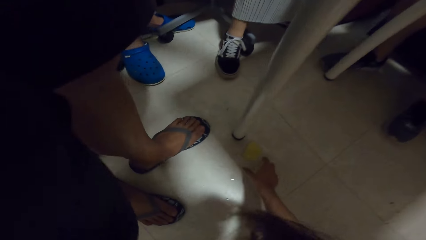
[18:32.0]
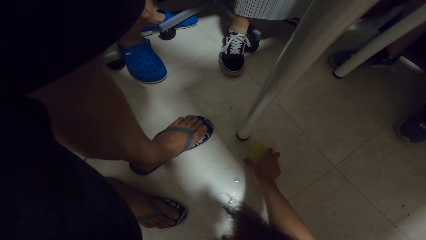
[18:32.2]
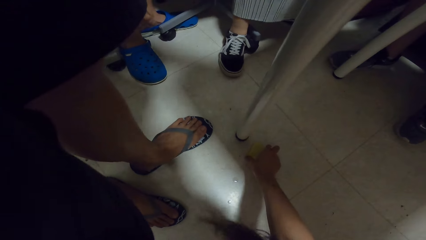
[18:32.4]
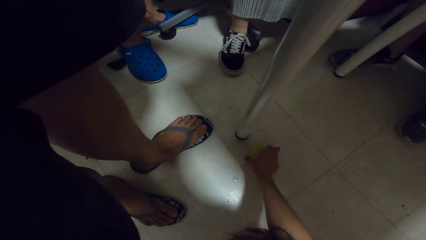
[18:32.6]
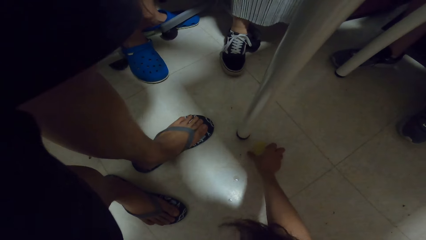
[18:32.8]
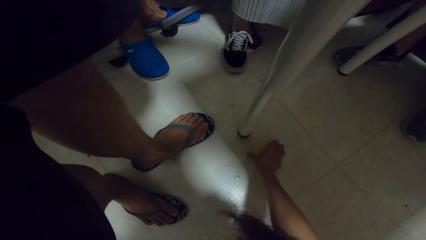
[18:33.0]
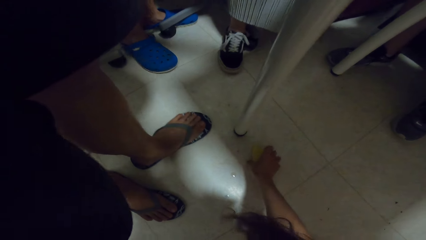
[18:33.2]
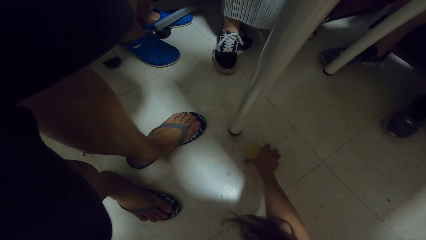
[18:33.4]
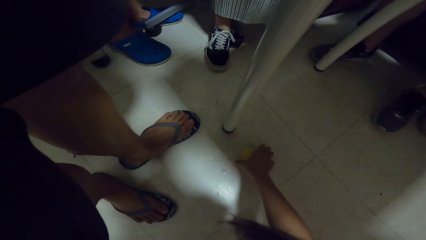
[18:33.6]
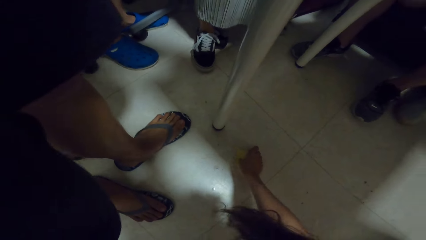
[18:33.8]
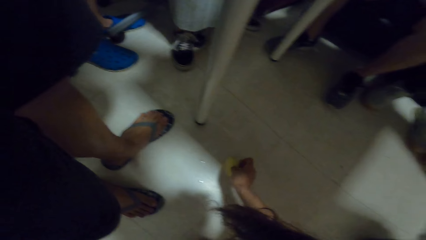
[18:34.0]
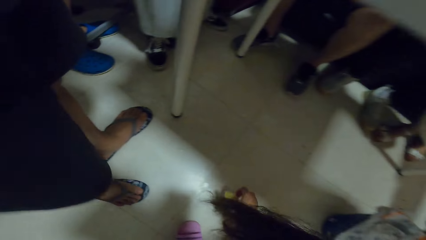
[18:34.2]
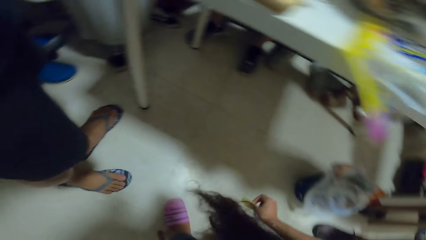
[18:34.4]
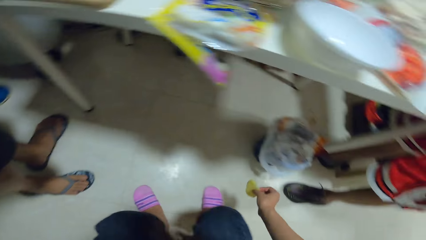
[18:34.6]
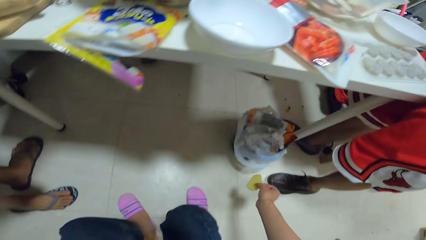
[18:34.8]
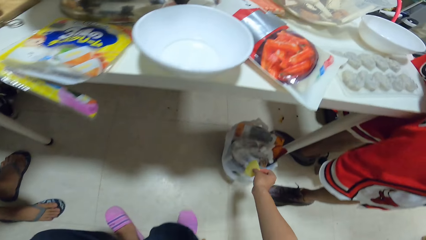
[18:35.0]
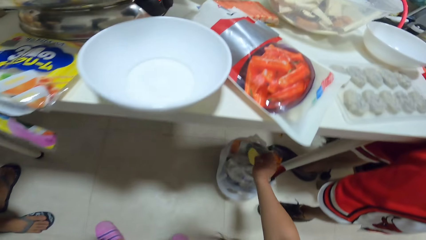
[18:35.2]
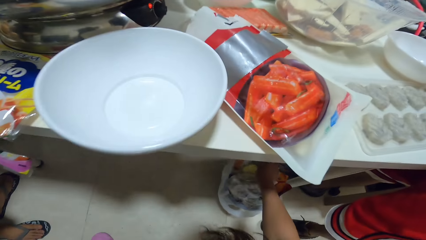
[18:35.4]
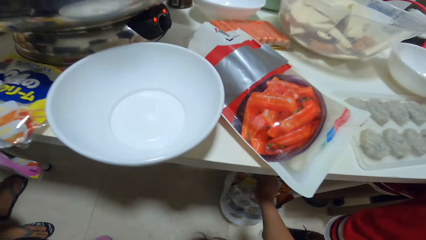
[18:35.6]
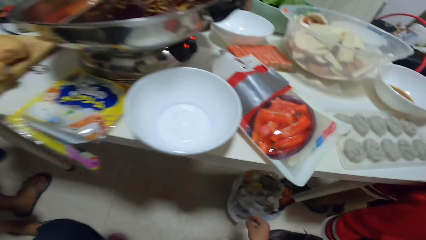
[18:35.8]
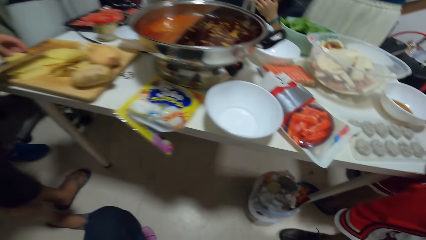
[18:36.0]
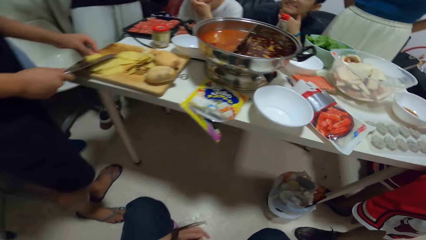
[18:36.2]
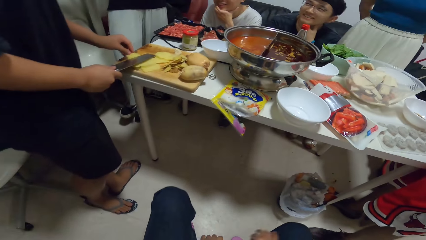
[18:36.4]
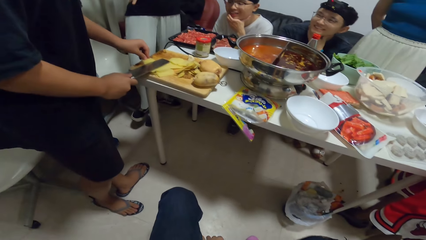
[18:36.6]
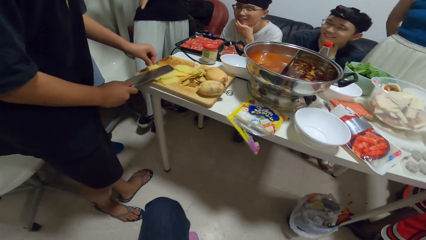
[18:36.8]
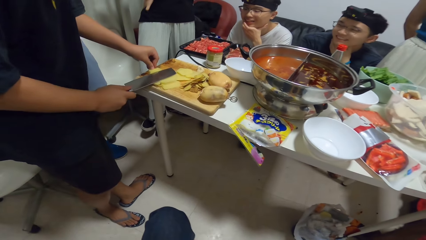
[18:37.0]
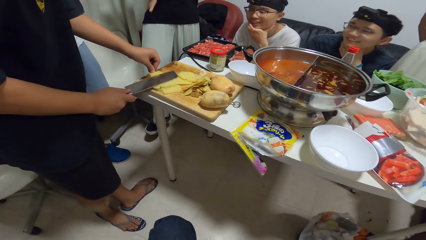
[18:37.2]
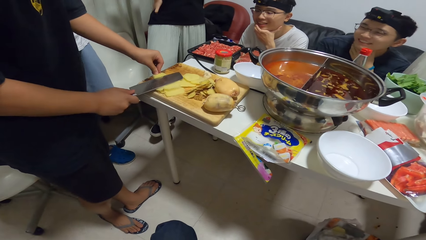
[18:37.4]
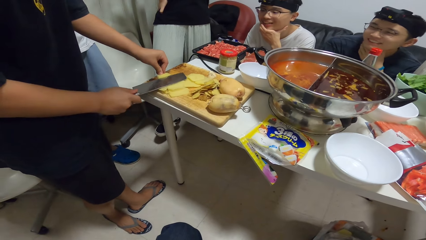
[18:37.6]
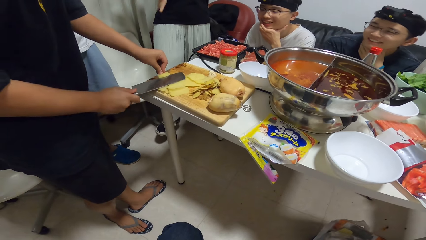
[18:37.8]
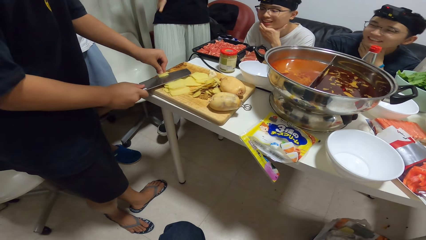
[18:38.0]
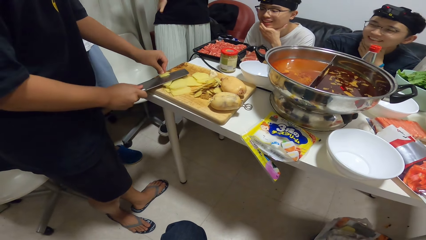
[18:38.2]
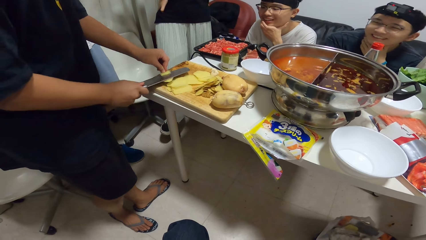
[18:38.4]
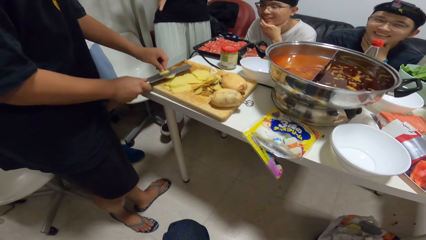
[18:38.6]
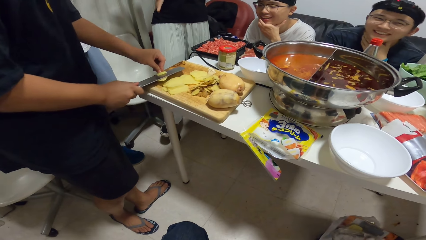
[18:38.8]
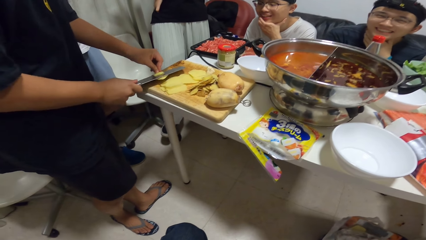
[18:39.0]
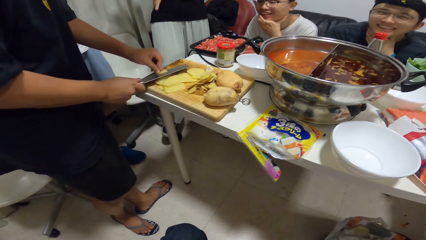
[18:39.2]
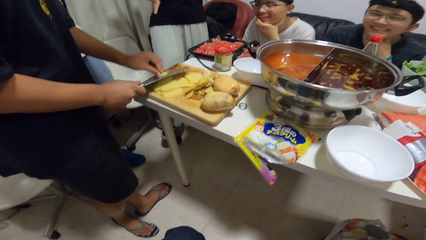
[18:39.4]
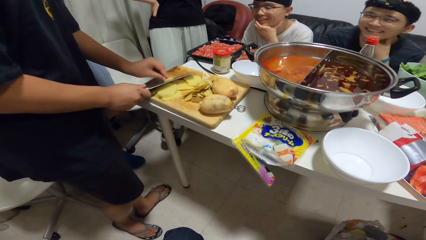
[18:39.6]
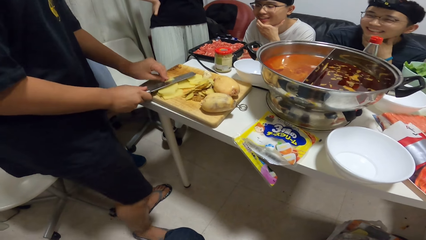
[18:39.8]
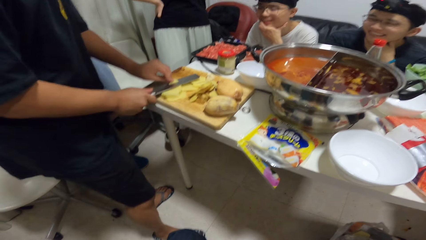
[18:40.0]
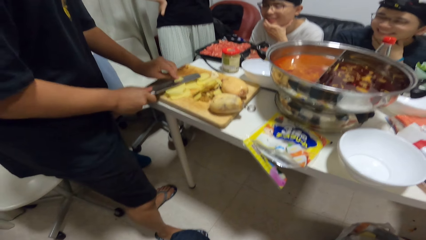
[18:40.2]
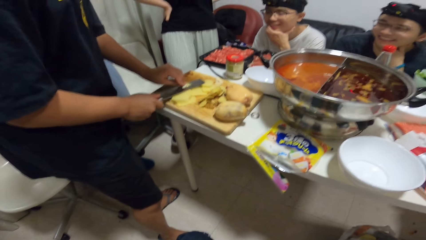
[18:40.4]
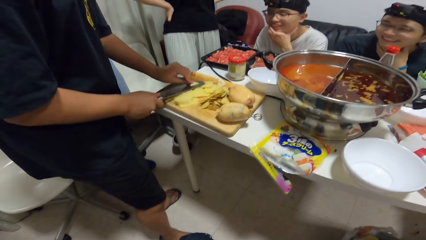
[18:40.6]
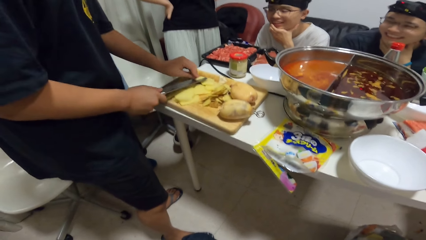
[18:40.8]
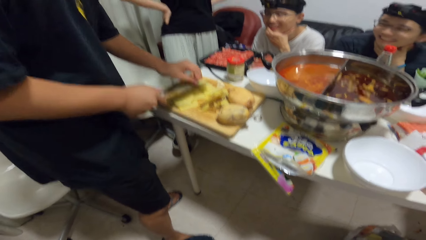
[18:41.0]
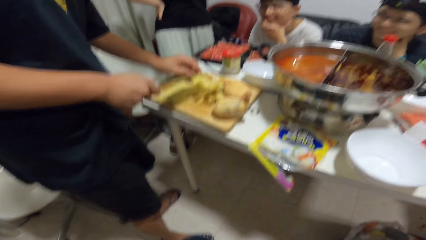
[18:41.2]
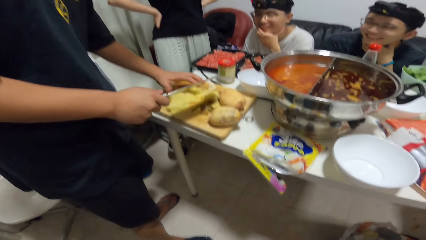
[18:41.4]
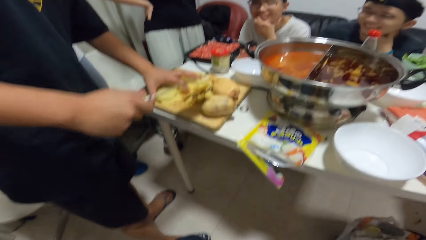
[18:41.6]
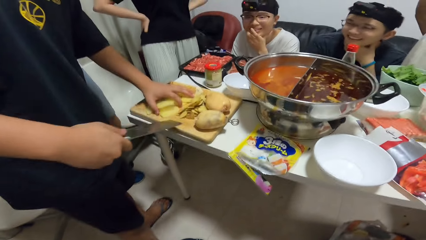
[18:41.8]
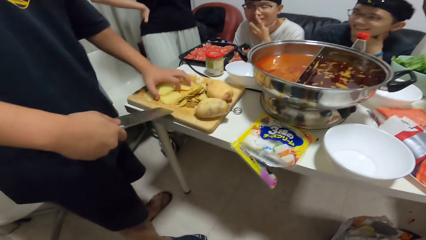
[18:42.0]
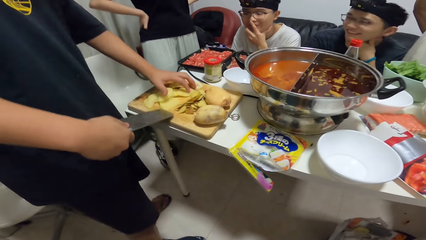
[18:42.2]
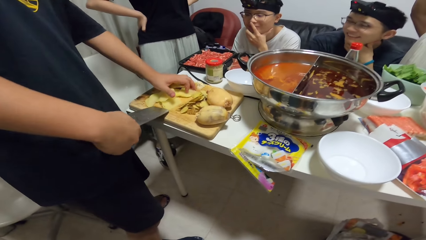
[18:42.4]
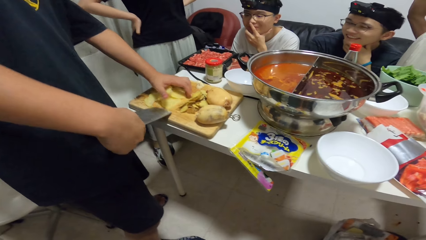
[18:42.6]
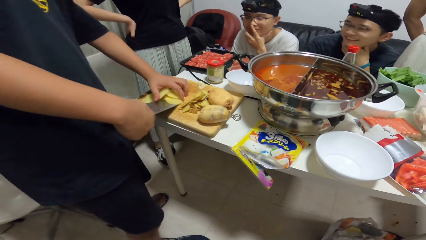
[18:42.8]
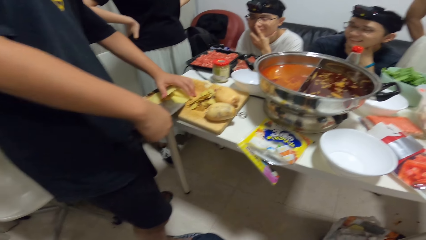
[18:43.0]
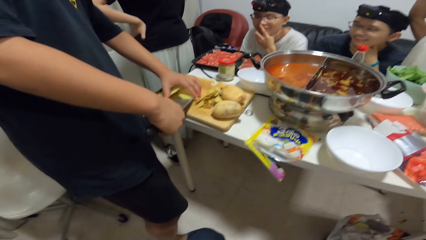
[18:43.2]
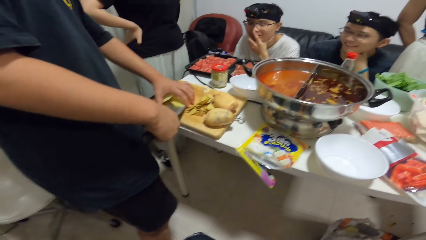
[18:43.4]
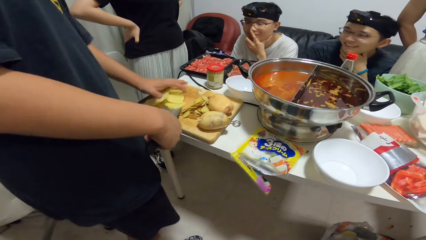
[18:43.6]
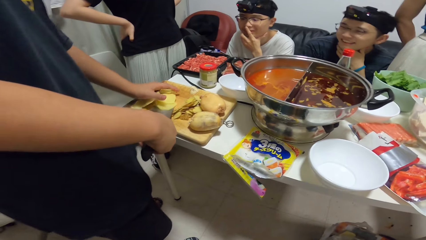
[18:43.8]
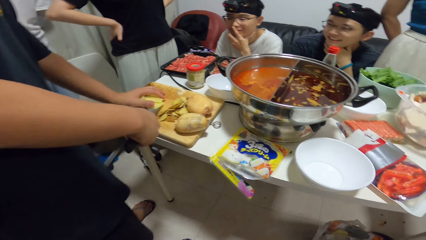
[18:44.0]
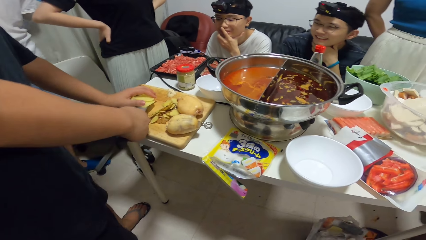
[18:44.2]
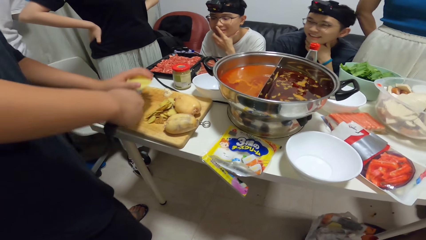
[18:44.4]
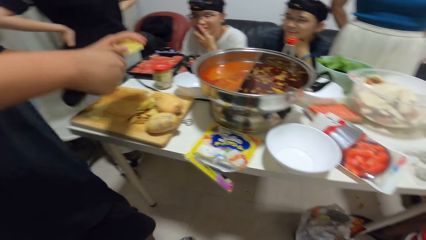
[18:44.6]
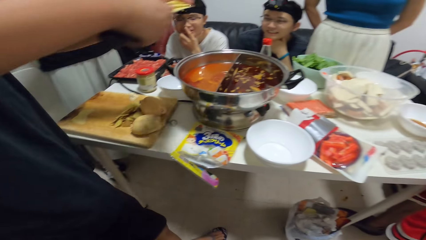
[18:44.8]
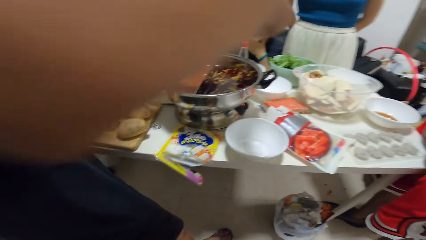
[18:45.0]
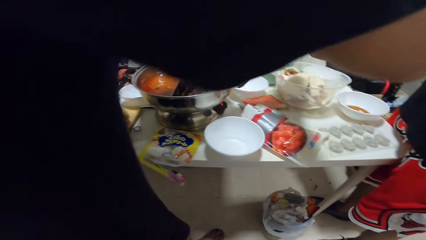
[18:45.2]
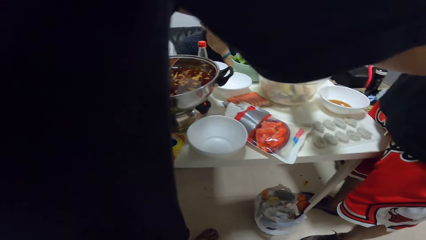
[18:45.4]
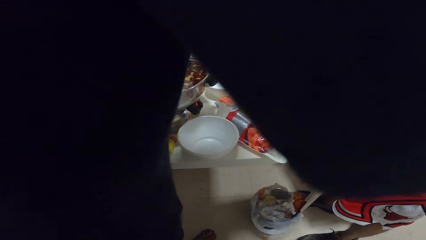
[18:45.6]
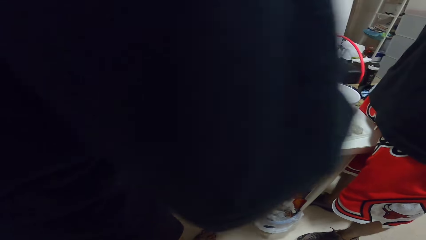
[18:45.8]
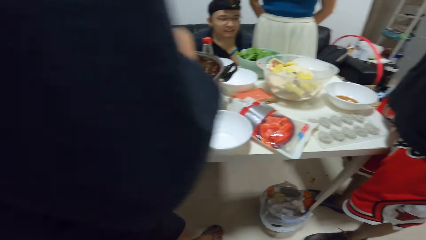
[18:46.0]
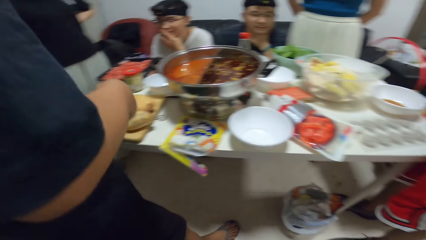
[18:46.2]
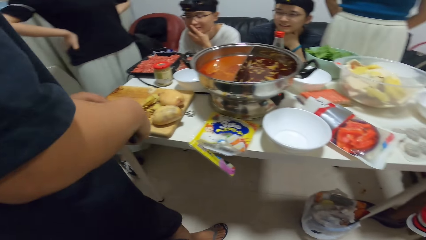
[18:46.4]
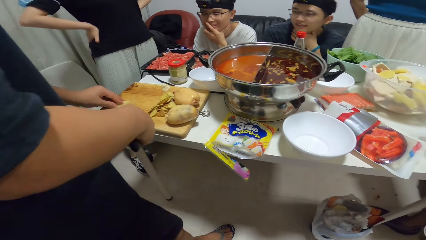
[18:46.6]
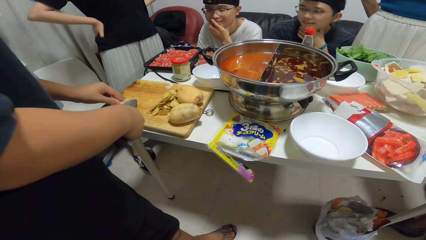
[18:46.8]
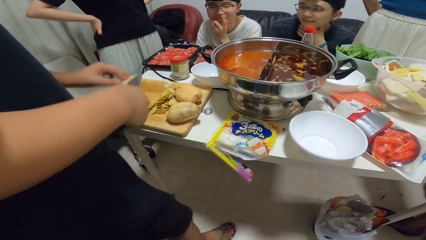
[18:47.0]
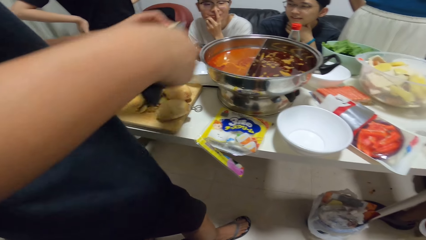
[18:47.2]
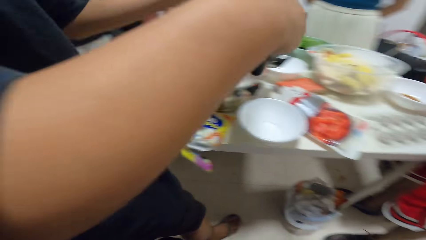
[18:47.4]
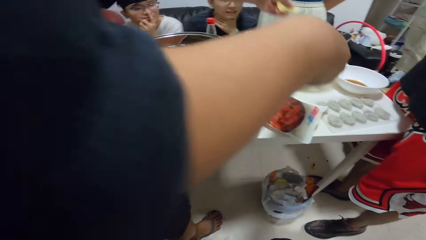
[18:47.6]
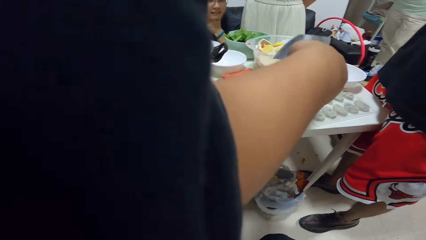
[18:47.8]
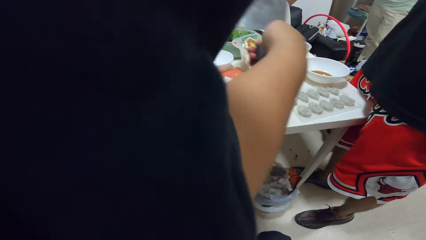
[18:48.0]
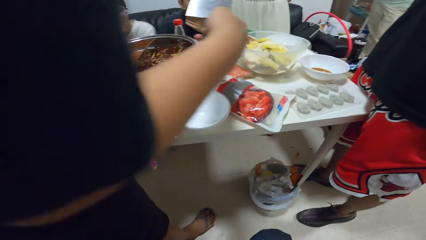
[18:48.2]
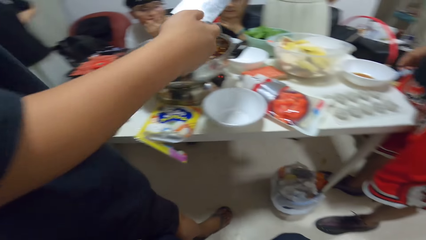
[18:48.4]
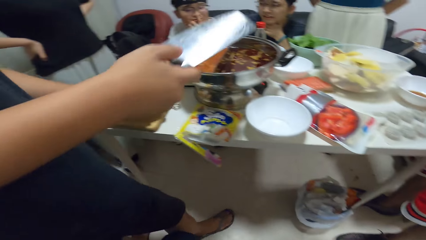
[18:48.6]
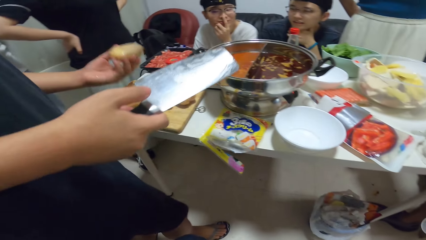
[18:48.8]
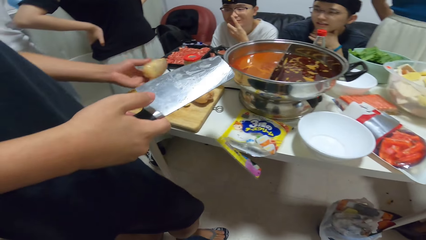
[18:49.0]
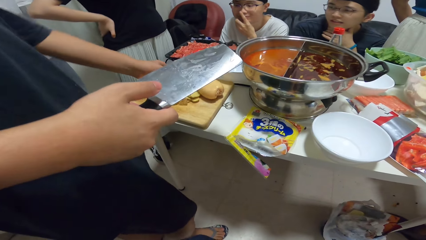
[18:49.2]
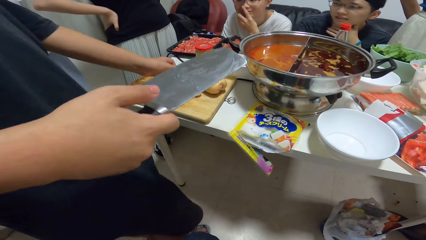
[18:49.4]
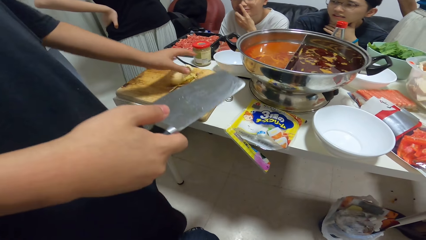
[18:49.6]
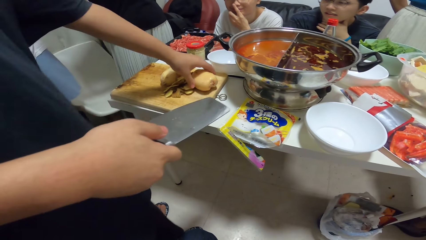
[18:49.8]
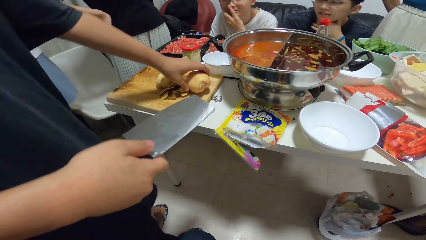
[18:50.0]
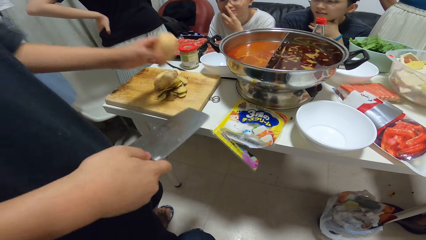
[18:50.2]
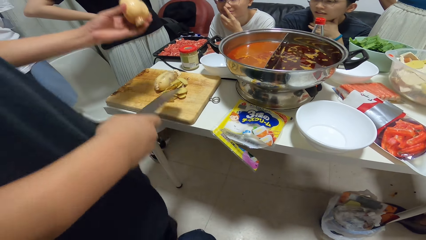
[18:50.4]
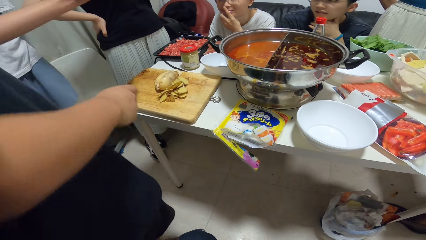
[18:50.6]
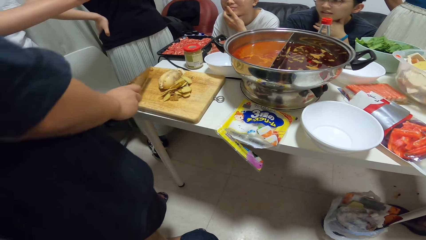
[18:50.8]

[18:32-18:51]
The camera wearer picks up a piece of potato on the floor with her right hand. A person takes a piece of potato on the floor and puts the piece of potato in the dustbin. The camera wearer throws the potato into the trash can. A man cuts the potatoes on the chopping board, gathers the chopped potatoes on the chopping board with both hands, and puts the chopped potatoes into a plastic bowl on the table.
